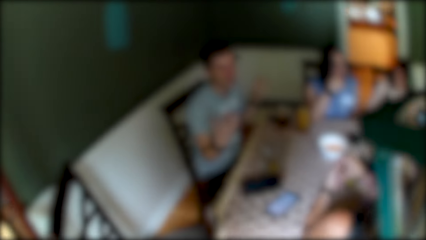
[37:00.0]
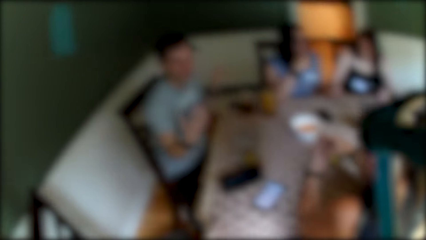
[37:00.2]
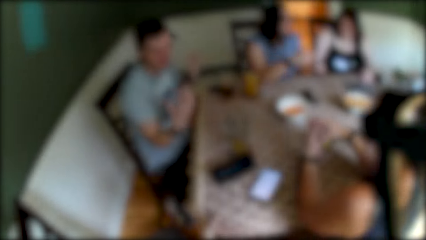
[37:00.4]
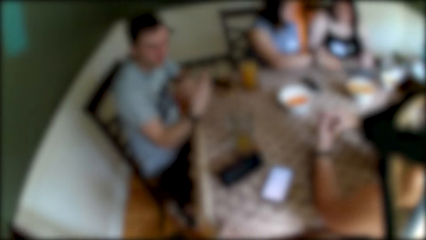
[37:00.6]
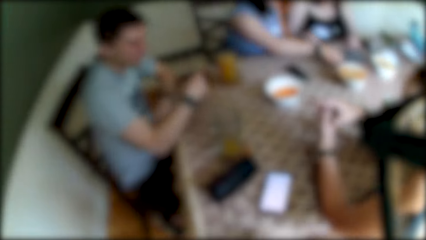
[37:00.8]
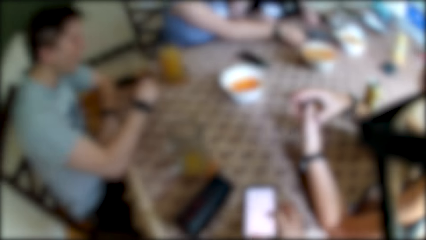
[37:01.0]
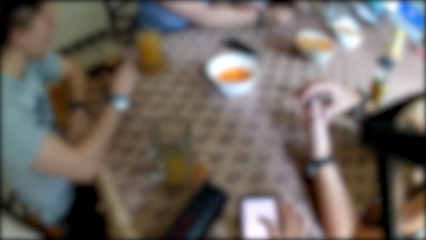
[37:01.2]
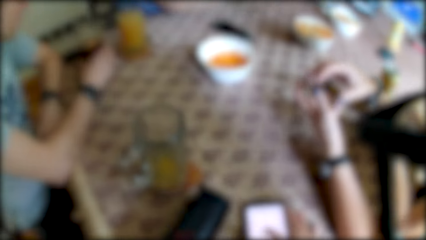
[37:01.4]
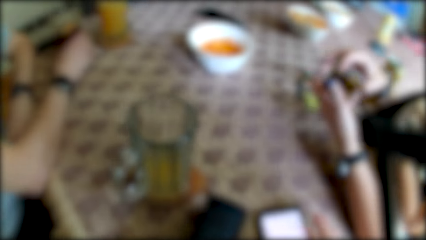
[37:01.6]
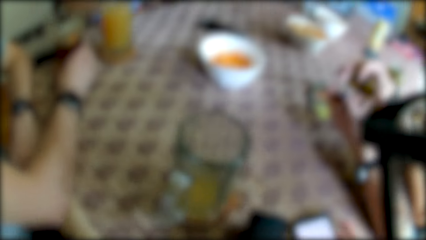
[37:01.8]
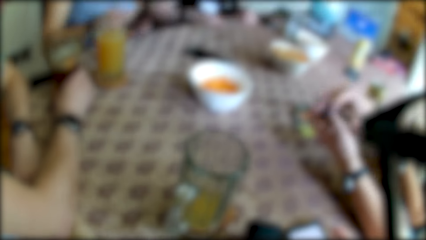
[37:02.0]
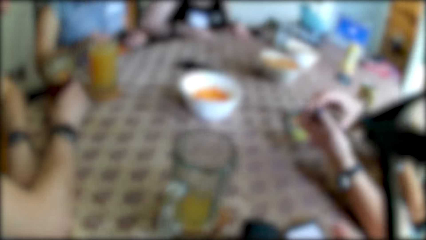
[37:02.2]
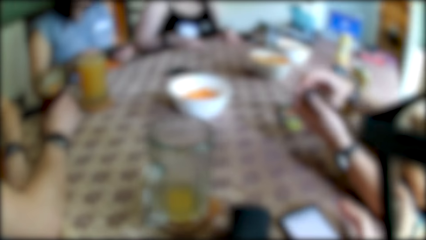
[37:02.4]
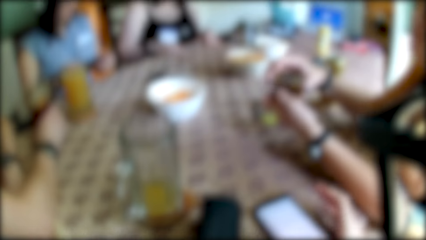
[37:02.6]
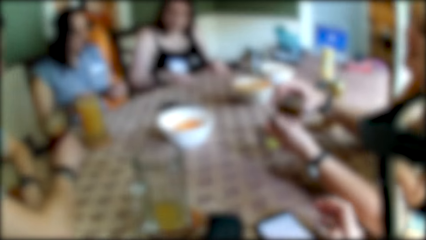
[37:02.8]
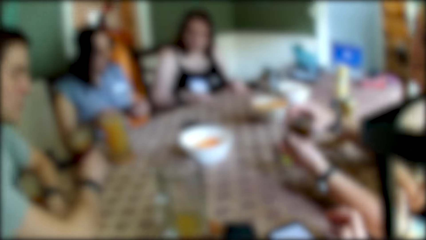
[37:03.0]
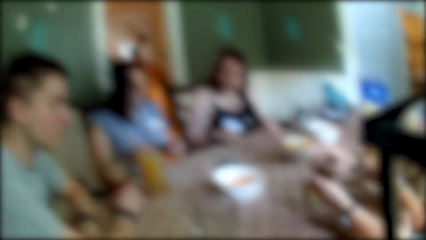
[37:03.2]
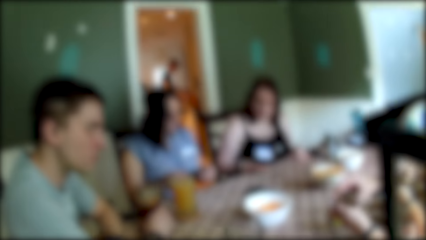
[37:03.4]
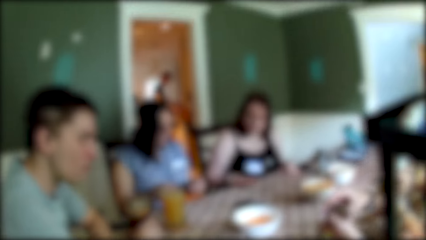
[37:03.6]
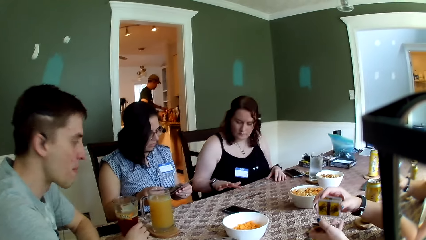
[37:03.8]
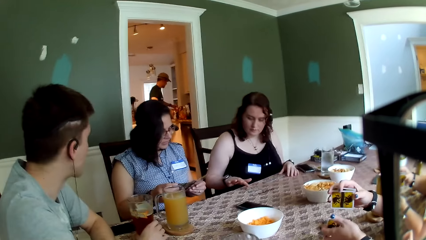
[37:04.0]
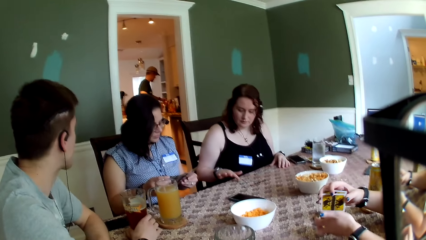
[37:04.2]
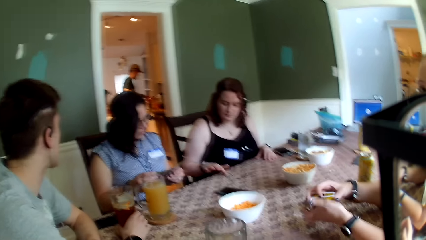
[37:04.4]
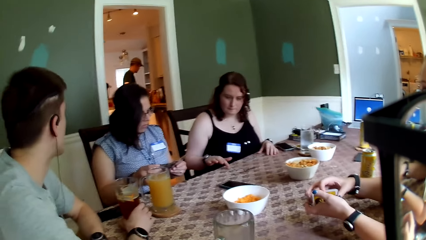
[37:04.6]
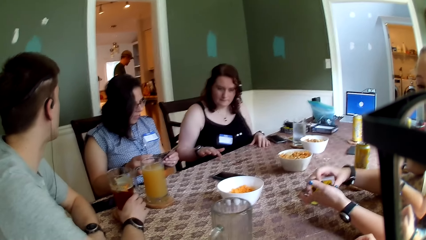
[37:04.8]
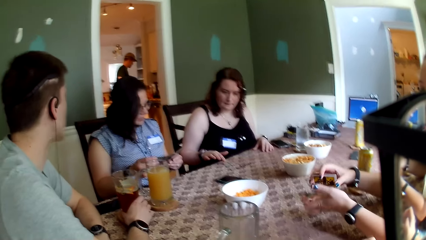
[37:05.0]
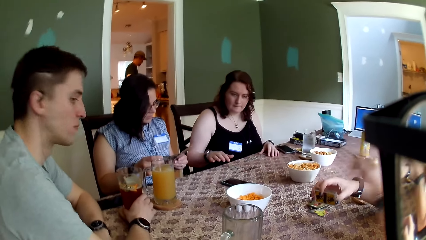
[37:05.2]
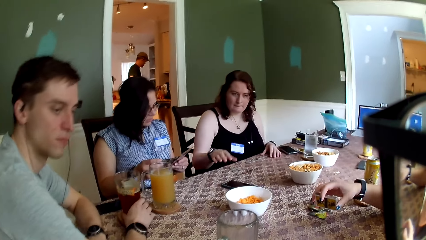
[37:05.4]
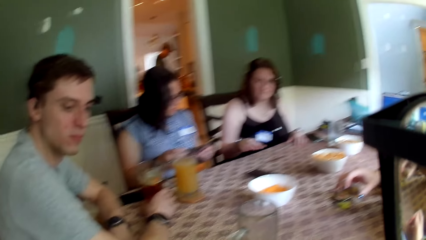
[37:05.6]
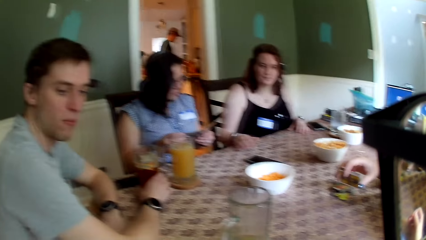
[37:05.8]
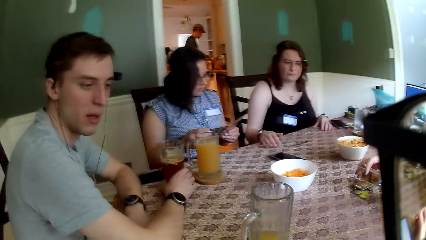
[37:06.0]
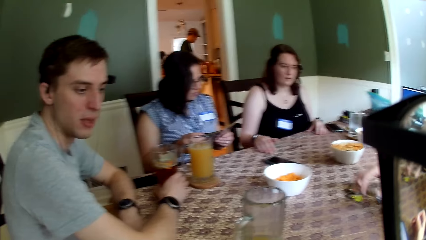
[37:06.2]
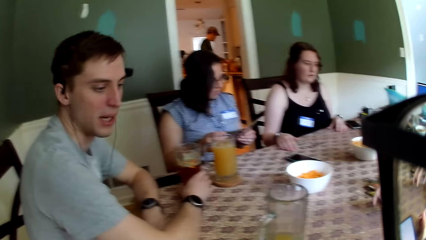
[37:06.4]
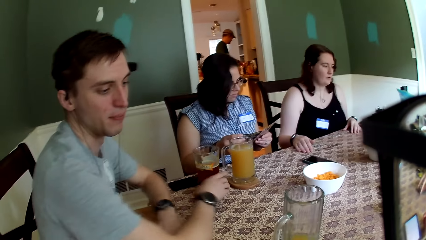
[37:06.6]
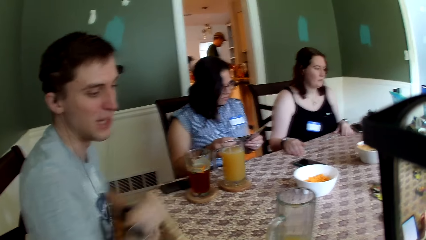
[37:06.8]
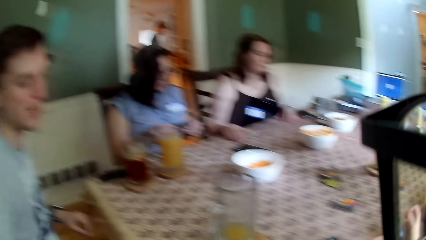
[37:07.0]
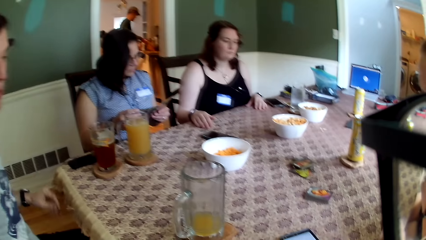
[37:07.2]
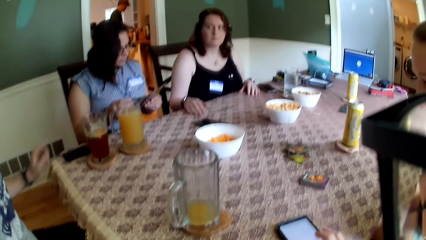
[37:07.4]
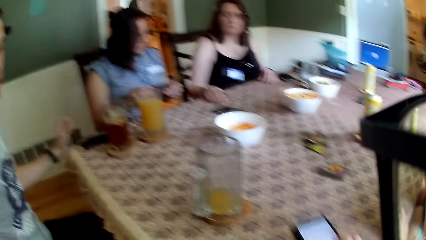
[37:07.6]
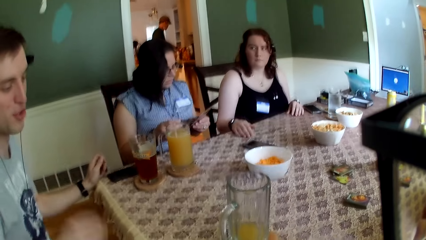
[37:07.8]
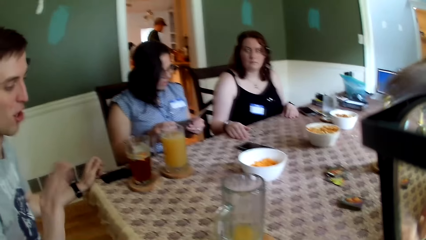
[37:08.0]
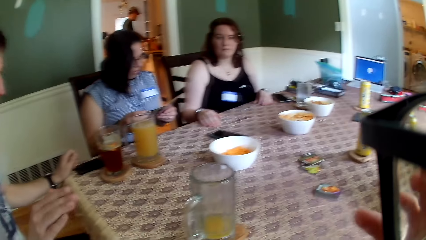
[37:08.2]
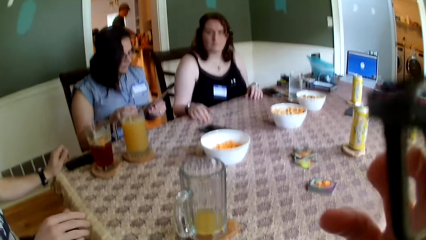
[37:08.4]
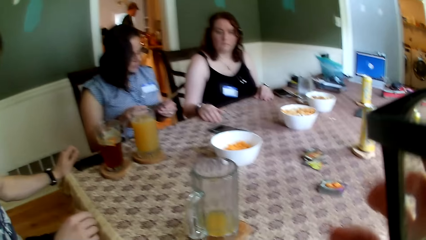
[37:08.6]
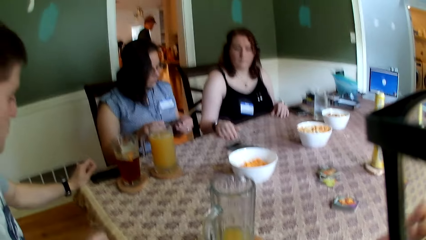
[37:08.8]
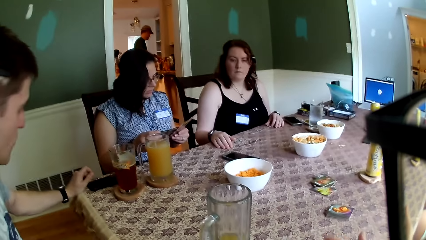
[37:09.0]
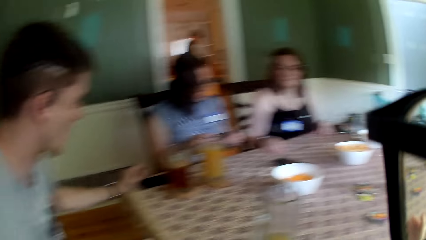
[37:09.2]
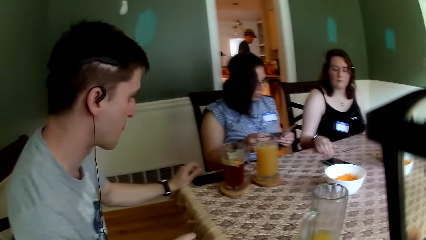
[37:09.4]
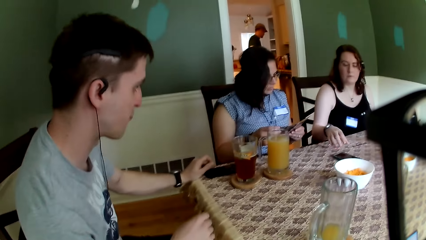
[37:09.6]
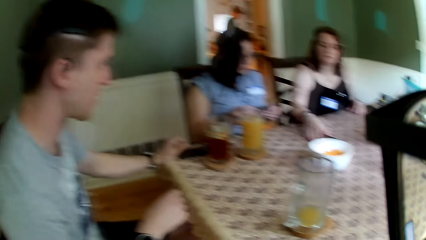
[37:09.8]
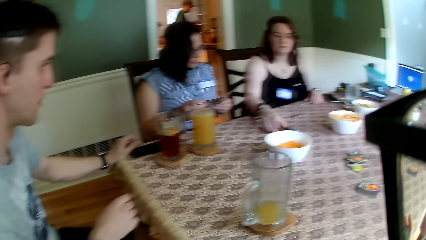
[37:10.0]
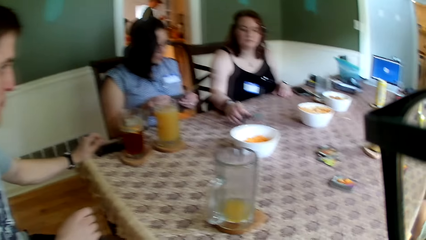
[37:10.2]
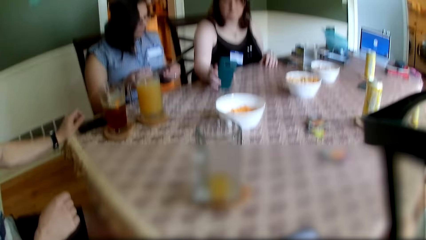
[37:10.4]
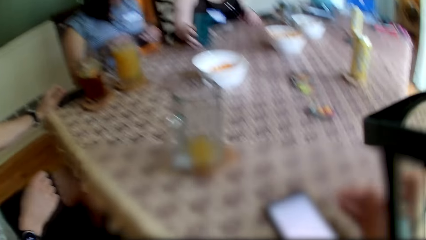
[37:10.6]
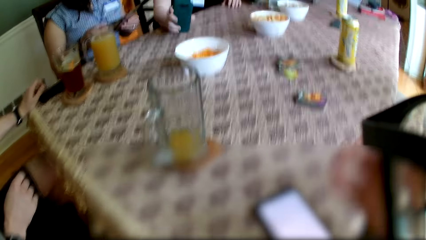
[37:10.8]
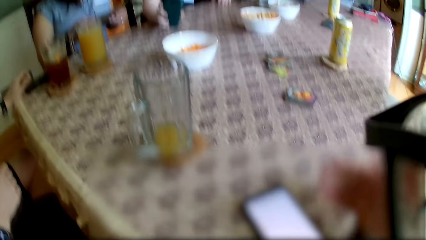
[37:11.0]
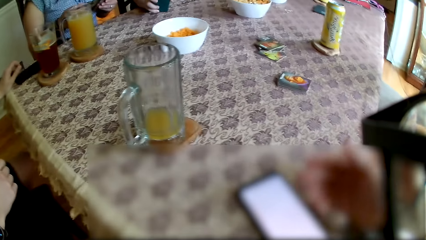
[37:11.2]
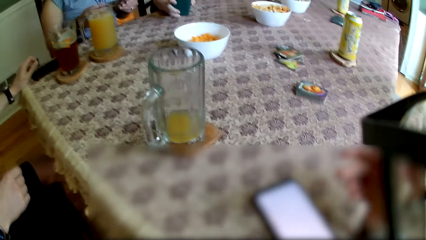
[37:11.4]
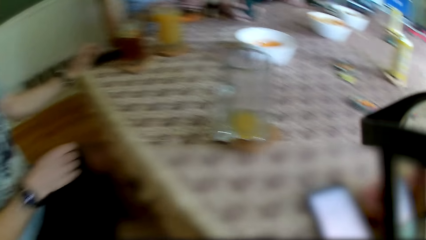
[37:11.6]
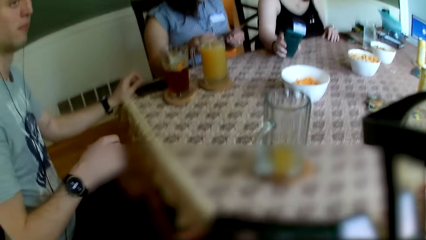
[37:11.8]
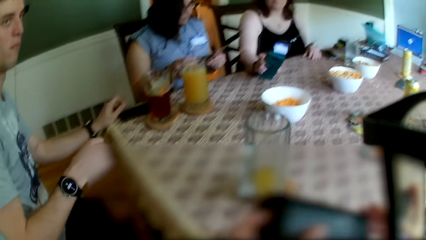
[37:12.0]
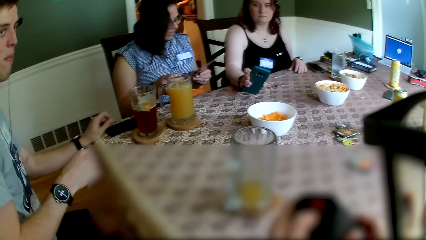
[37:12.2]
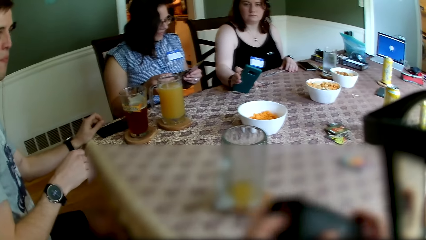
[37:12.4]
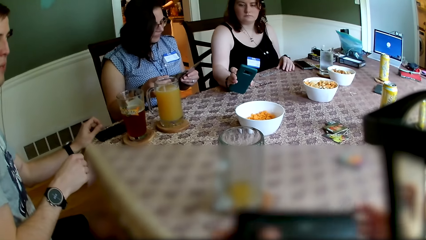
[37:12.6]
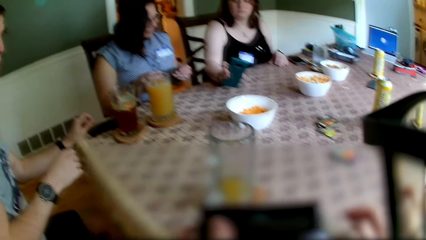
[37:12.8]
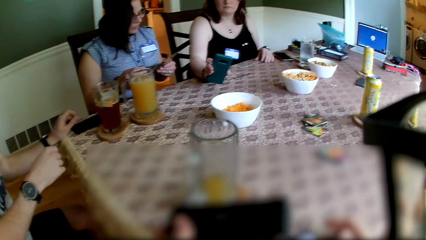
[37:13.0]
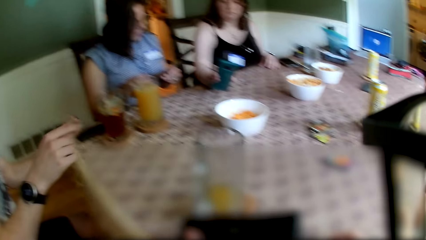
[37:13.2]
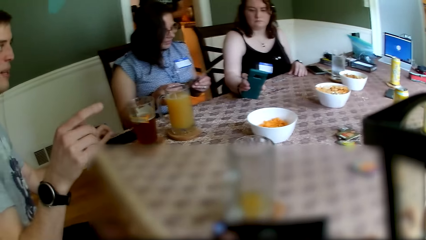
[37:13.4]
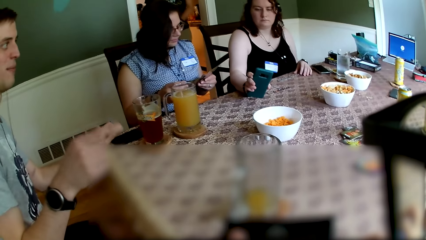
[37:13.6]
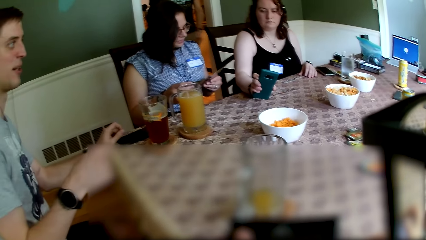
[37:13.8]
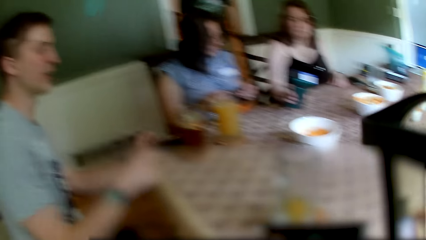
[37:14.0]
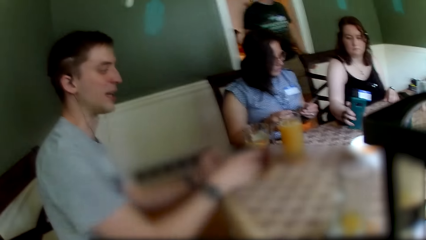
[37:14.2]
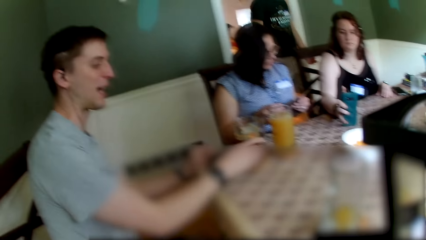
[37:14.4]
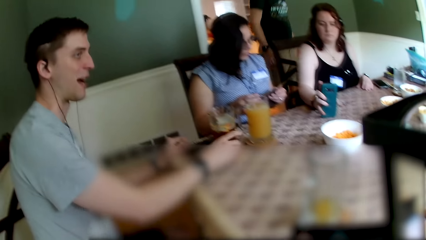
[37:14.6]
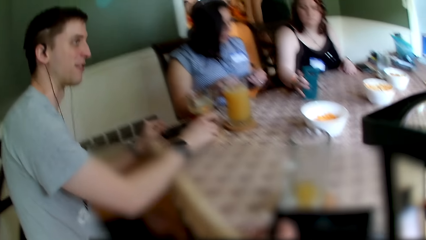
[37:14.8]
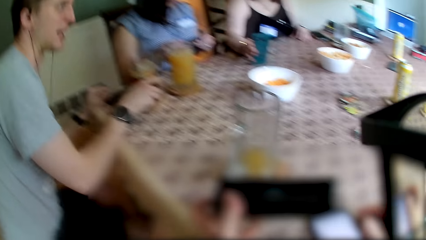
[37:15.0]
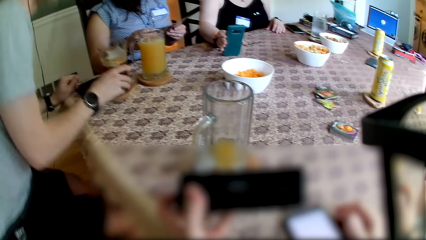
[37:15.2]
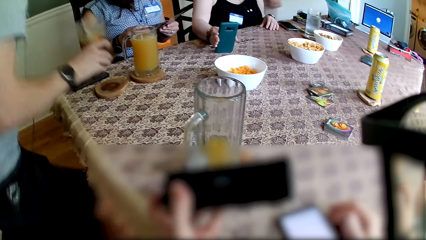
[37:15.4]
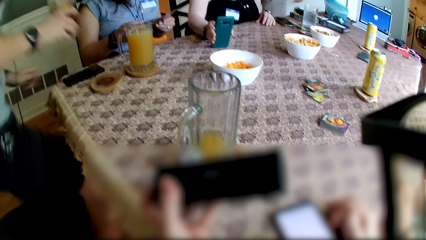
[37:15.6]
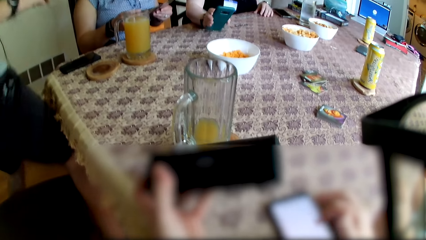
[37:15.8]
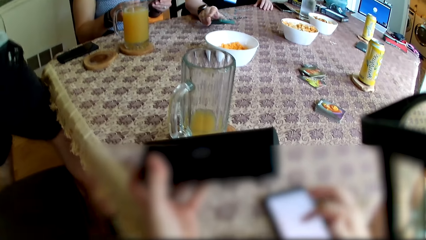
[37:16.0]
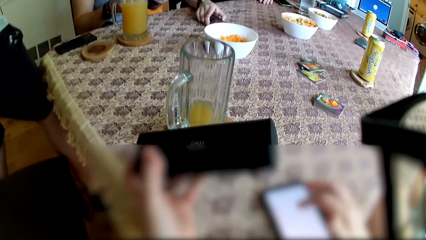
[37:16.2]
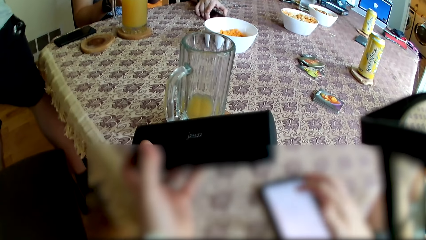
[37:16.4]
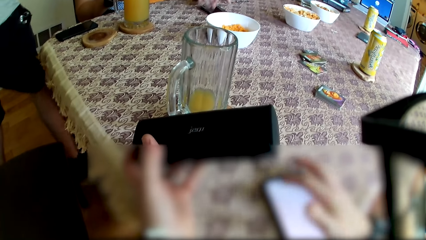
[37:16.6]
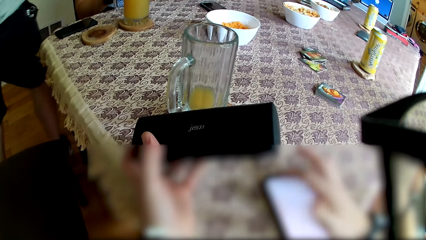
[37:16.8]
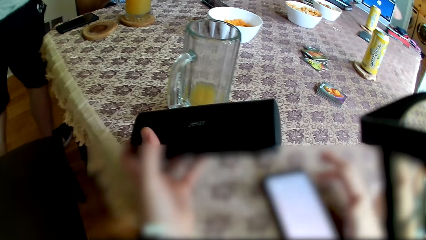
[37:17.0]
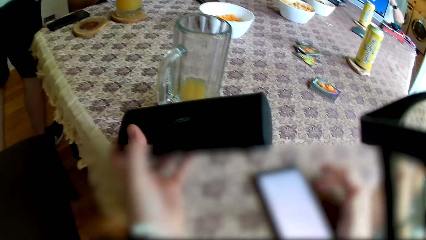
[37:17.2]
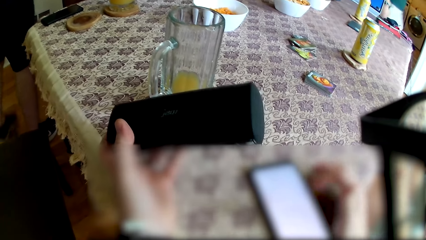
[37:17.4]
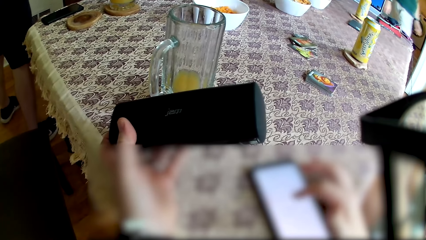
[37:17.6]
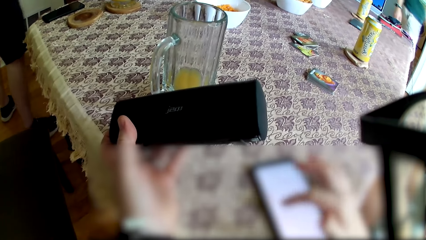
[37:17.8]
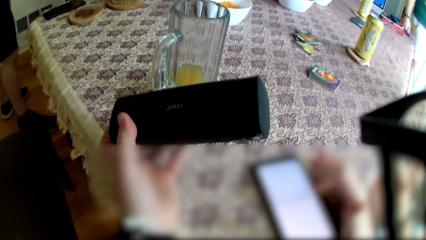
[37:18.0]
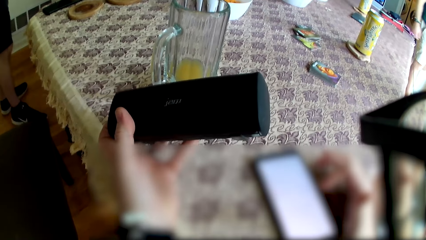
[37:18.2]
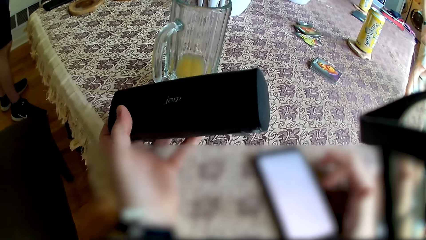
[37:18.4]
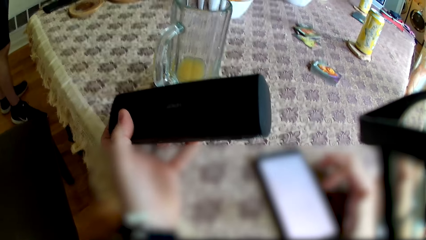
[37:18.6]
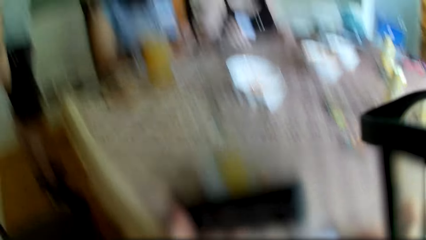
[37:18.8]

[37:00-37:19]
The camera wearer operates a phone on the table with his right hand. A woman shuffles the set of cards with both hands. A man removes both hands from the table. The man places his left hand on the table. The camera wearer talks to a man. Another woman picks a phone from the table with her right hand. The camera wearer operates a bluetooth speaker with his left hand. Another man enters the dining room. The first man places his left hand on the table. The other woman drops the phone on the table with her right hand. The camera wearer operates the phone on the table with his right hand.
